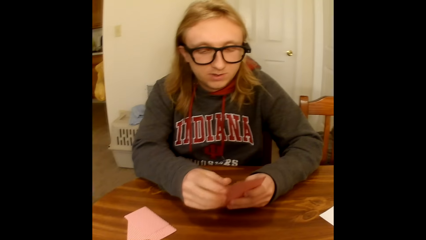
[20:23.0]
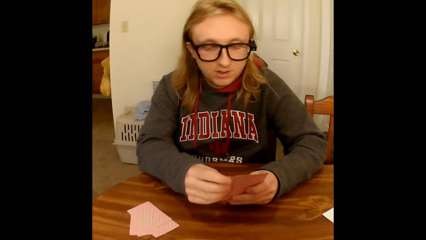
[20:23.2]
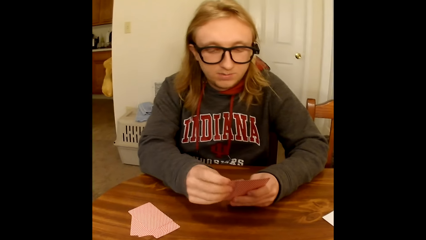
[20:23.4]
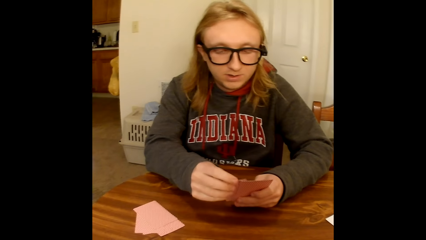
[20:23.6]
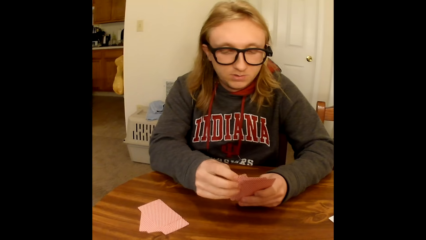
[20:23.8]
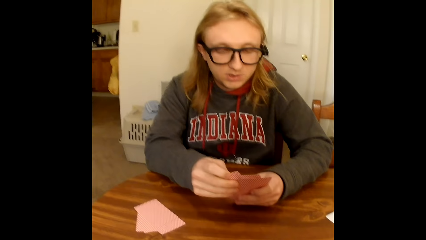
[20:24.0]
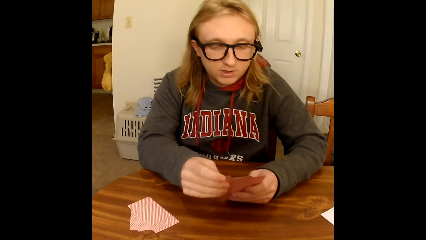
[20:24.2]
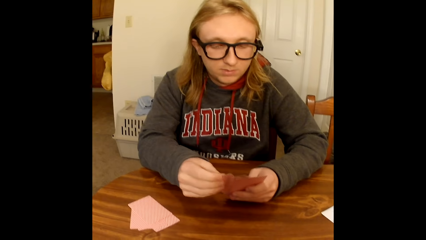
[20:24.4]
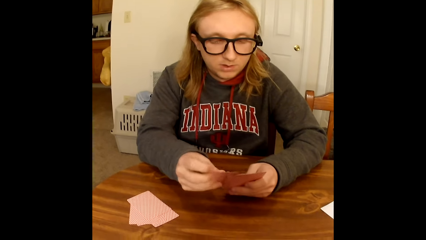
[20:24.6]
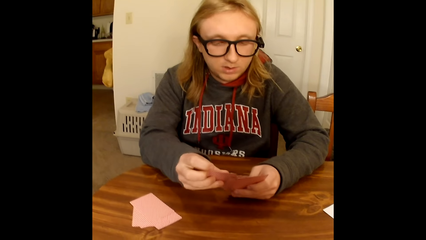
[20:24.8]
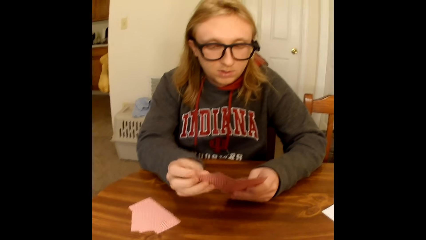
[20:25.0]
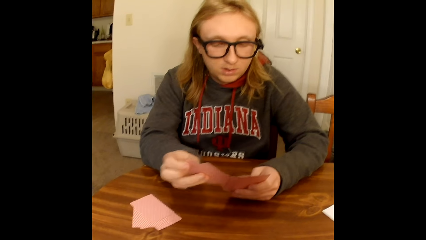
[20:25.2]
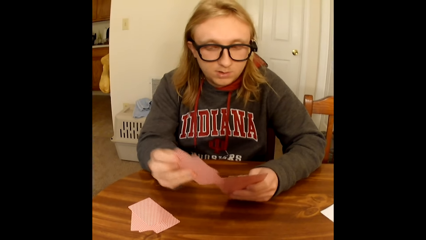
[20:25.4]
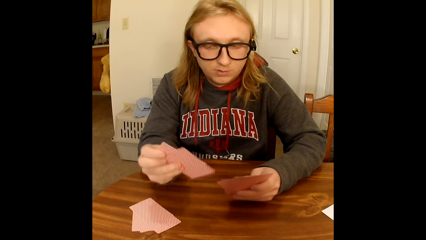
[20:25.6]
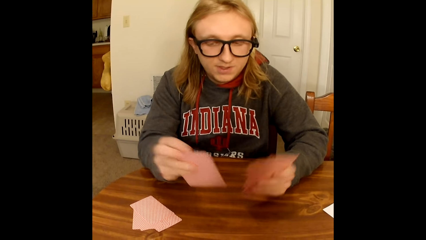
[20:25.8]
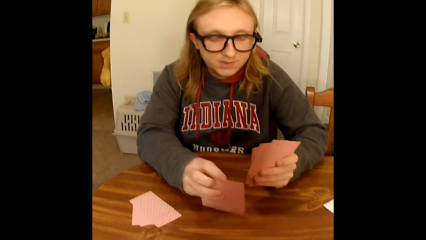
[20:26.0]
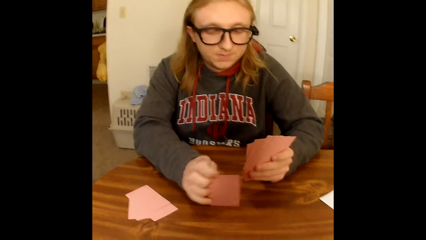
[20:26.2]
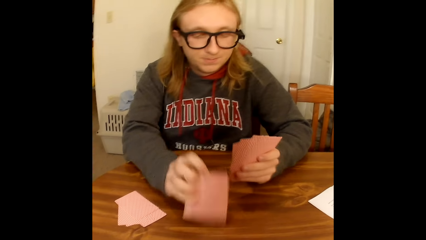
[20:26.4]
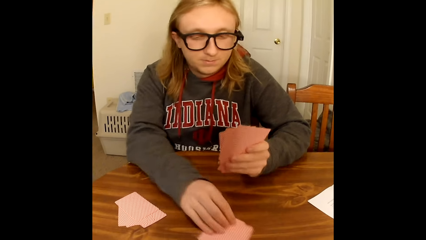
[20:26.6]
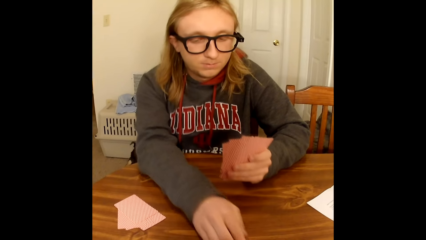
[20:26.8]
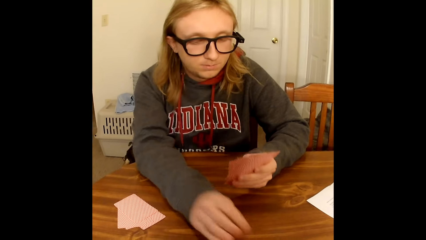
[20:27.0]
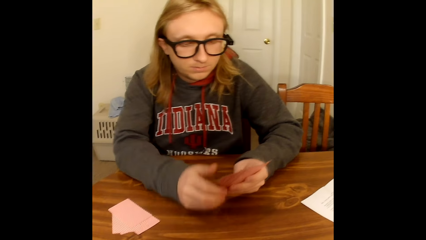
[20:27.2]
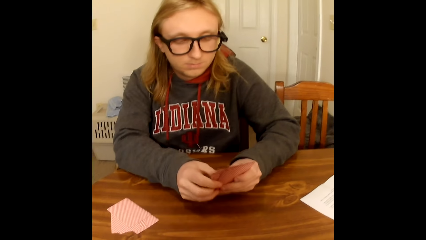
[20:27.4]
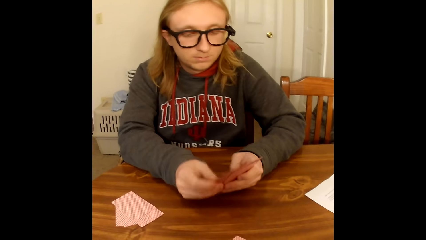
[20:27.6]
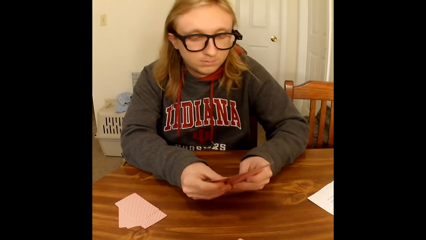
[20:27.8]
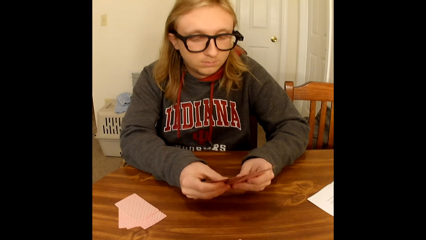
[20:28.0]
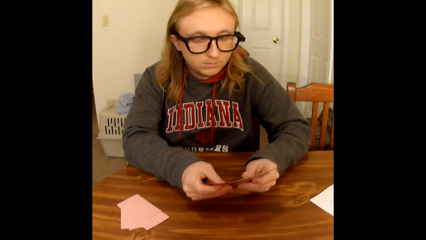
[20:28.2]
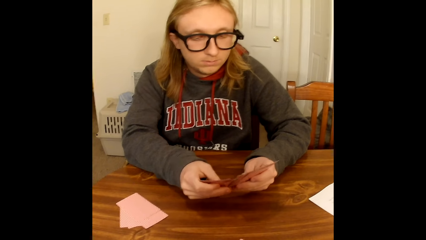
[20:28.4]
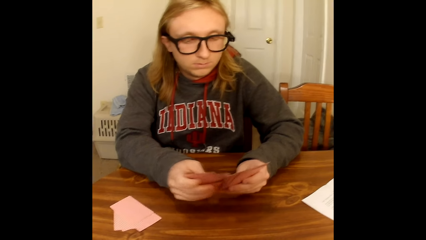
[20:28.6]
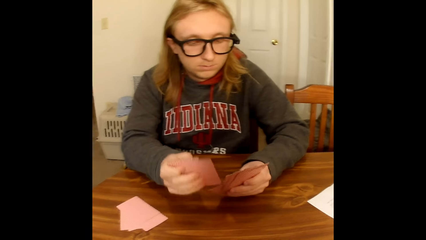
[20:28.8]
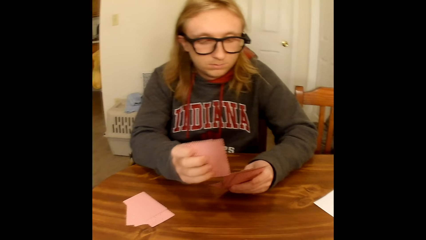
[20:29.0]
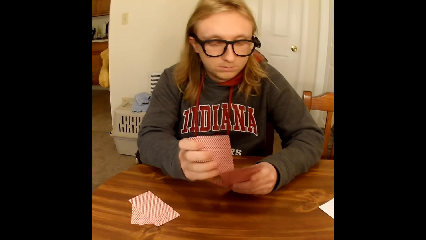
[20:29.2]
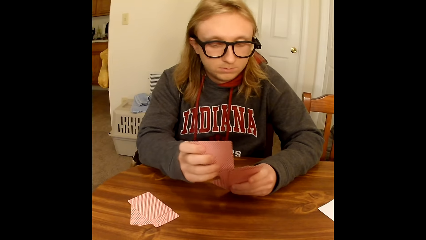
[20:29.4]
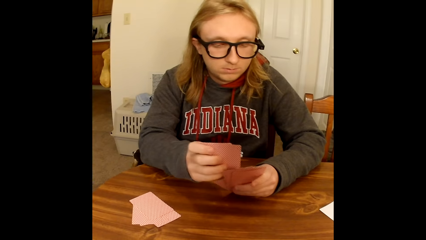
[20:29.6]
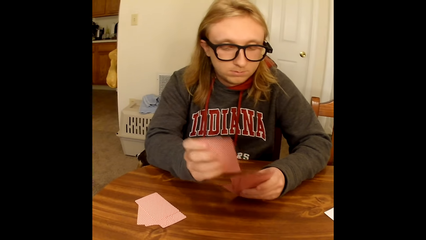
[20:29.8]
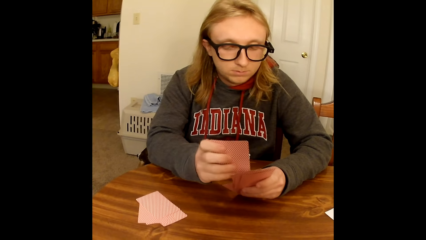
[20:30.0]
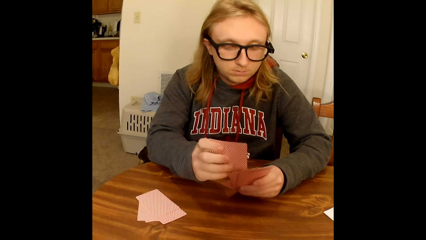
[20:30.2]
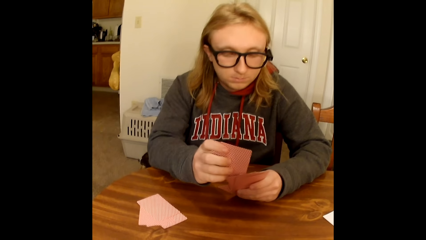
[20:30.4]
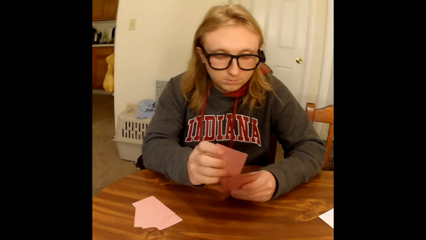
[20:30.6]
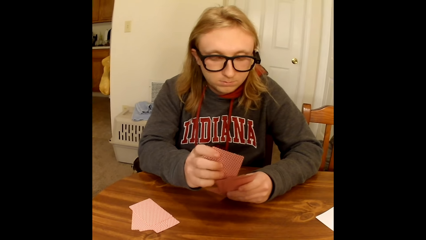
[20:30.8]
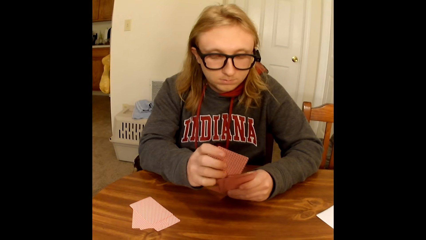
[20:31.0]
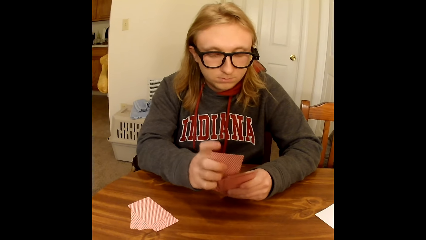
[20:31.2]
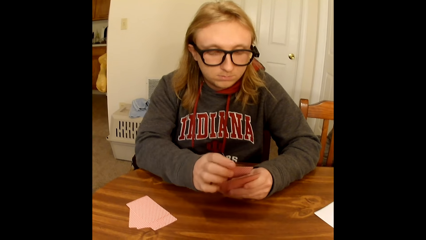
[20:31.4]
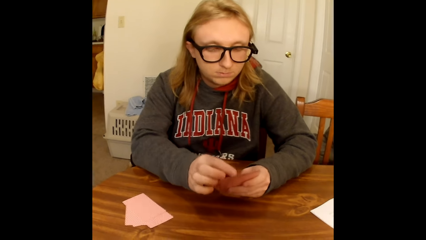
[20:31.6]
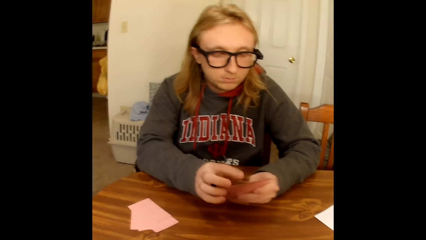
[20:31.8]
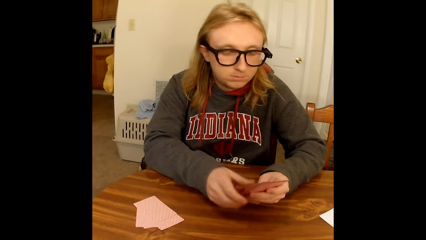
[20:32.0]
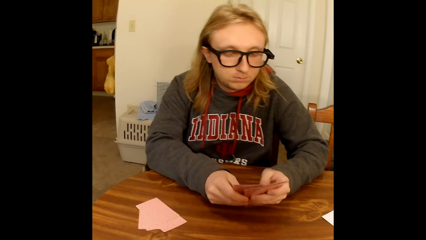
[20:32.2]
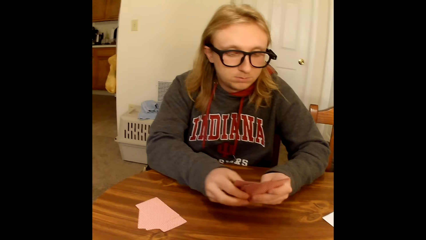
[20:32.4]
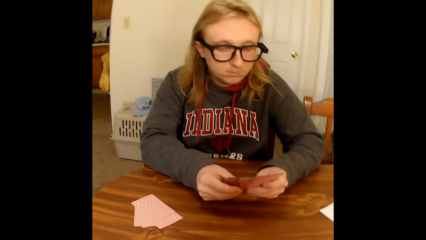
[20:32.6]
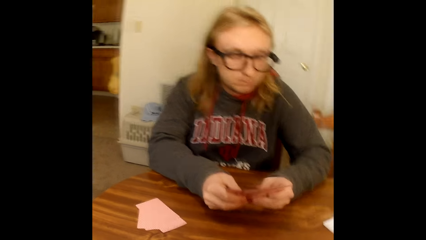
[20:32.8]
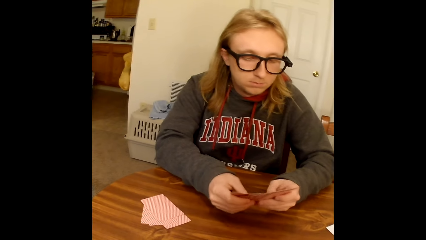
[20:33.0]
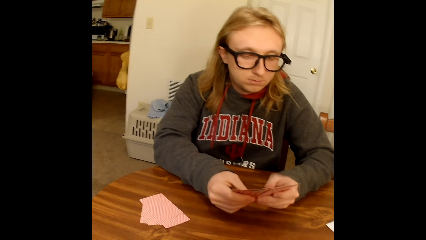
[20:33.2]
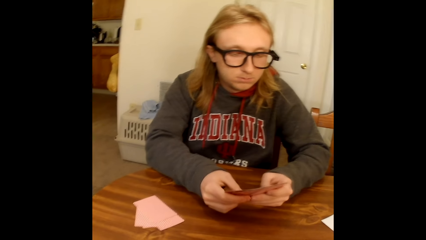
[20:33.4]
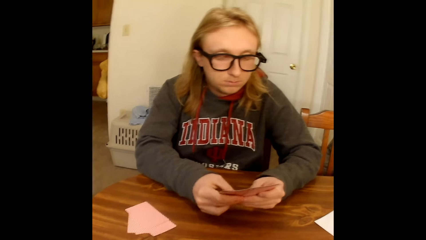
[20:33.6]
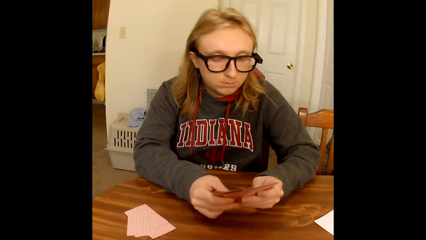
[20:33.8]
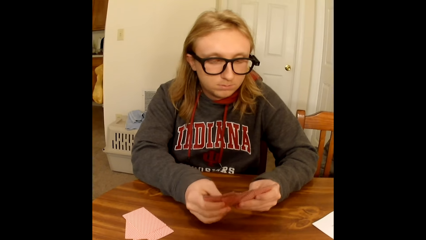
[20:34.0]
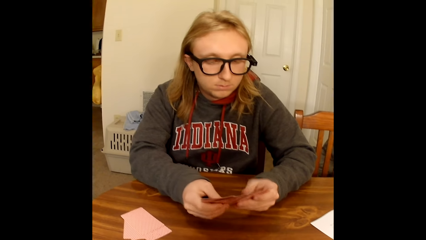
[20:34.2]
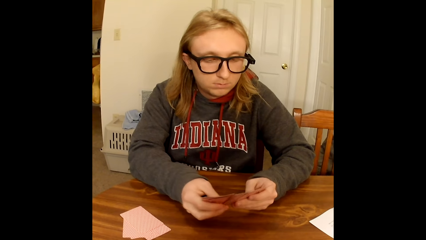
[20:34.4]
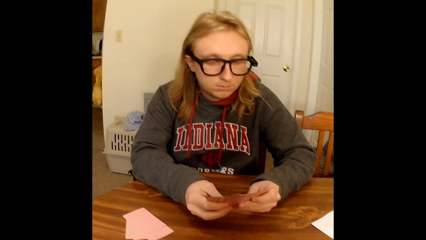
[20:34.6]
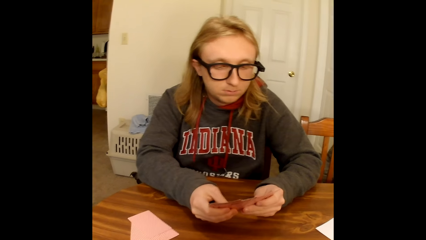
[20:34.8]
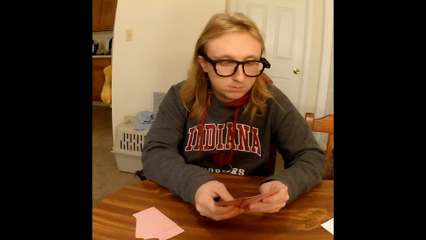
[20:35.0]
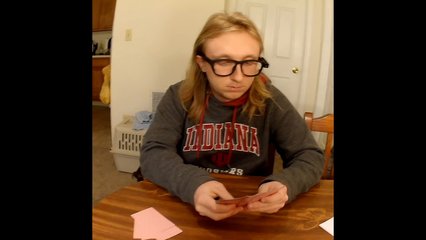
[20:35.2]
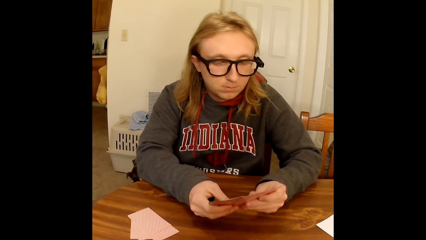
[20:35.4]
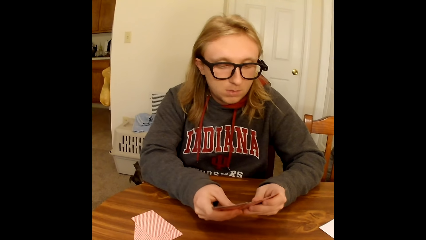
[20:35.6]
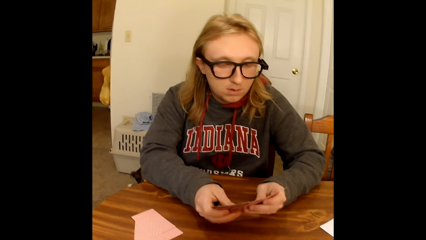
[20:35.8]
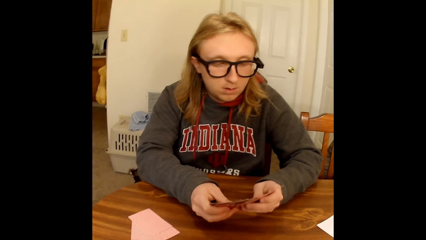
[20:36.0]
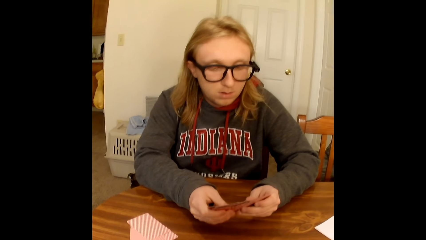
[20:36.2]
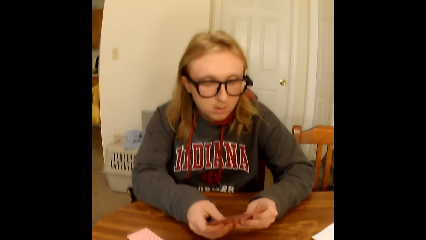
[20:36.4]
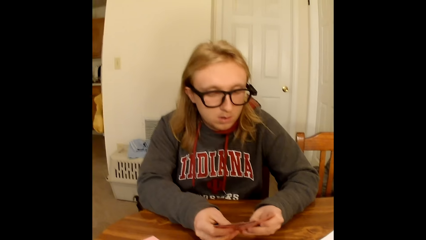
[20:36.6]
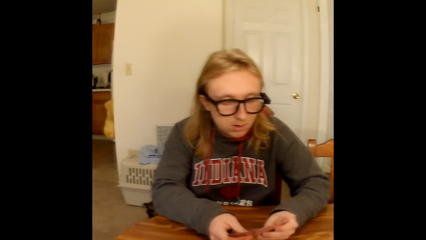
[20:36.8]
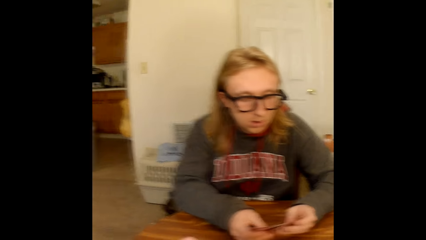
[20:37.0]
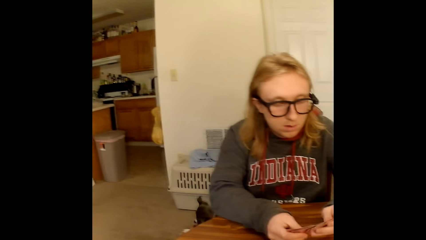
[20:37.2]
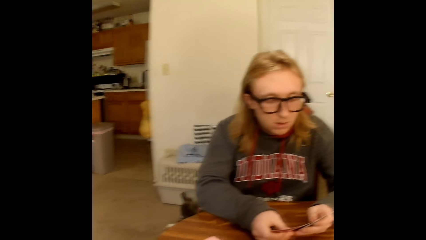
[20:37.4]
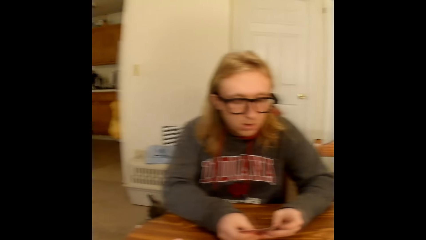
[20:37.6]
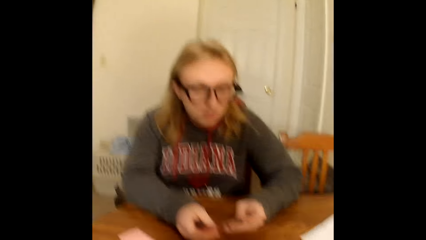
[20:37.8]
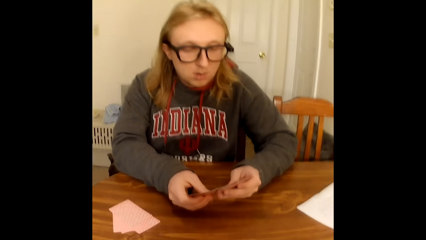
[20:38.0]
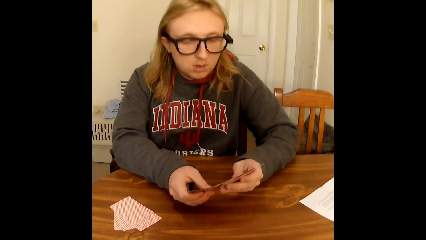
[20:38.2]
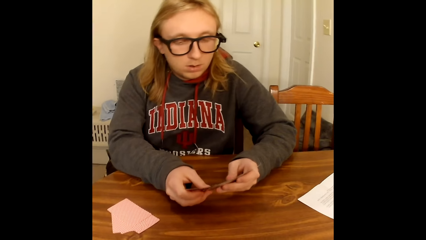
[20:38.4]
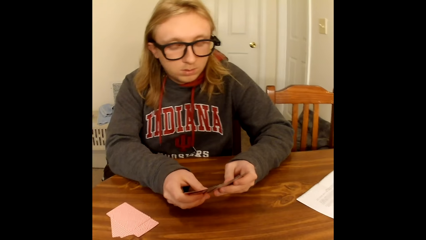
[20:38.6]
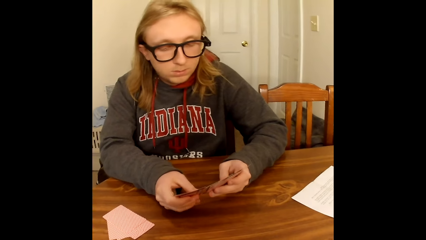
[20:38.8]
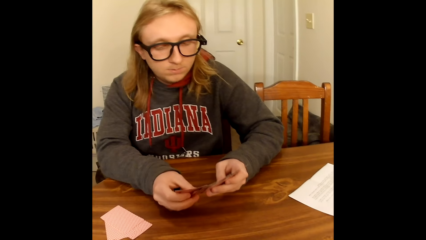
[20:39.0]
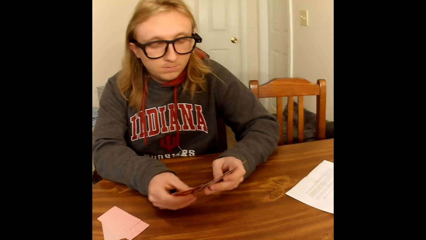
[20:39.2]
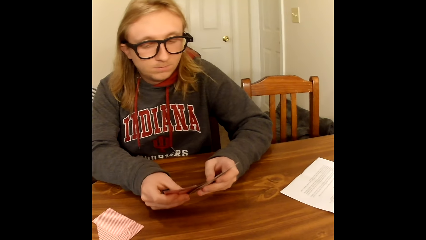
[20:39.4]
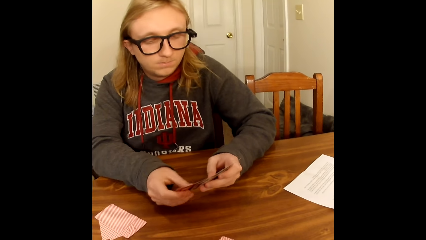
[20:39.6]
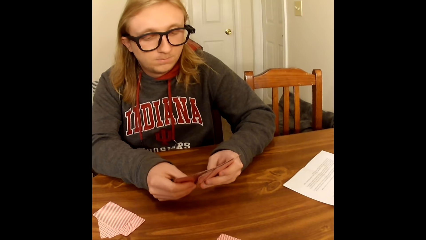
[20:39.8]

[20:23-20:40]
A man hits the cards on the table. The man places two cards on the table with his right hand. The camera wearer looks at the cards. The man holds the cards in his right hand with both hands and shuffles the cards in his hands with his thumbs. The man puts the cards on the hand and arranges the cards.
